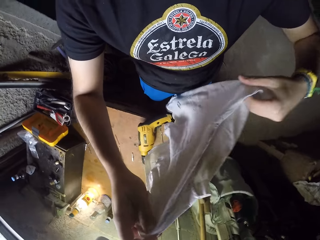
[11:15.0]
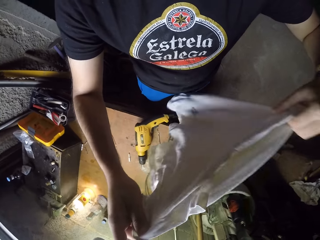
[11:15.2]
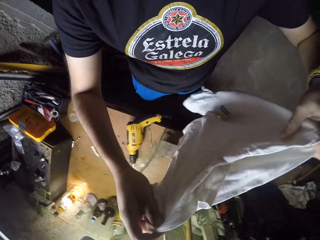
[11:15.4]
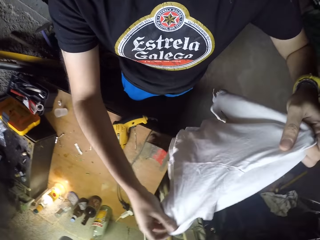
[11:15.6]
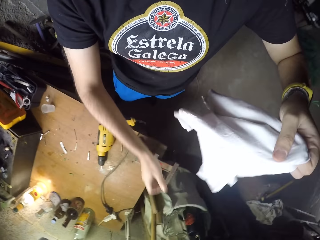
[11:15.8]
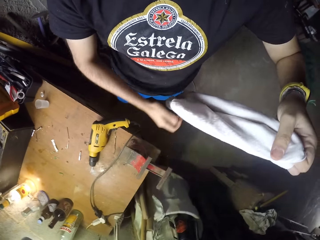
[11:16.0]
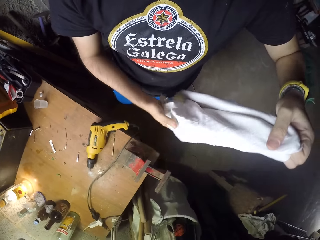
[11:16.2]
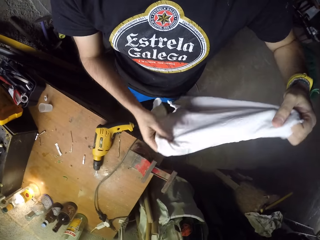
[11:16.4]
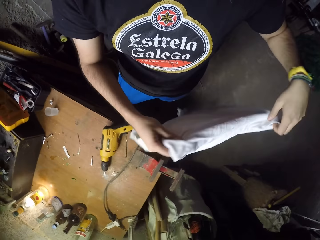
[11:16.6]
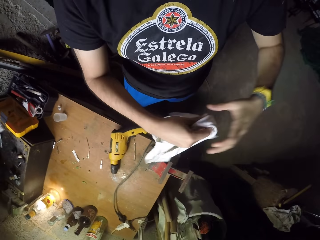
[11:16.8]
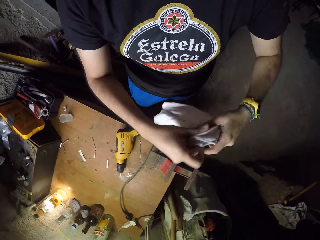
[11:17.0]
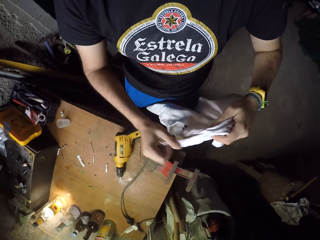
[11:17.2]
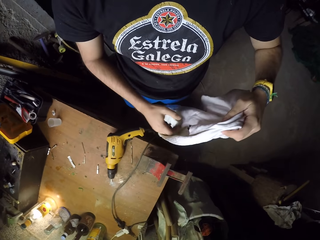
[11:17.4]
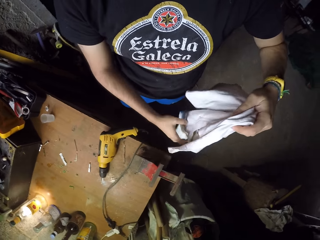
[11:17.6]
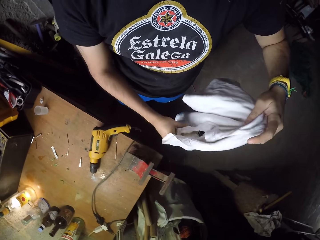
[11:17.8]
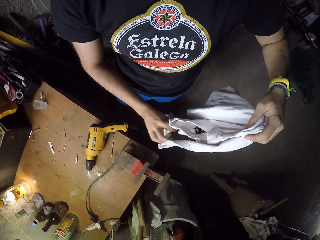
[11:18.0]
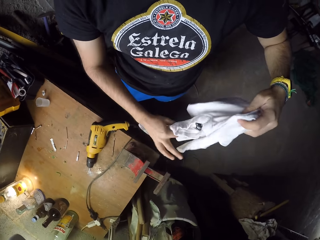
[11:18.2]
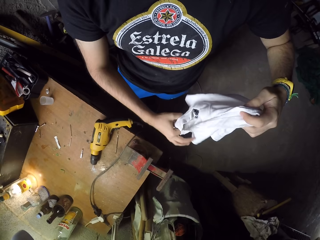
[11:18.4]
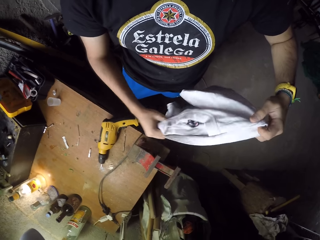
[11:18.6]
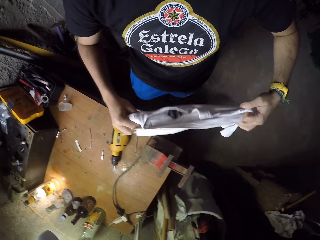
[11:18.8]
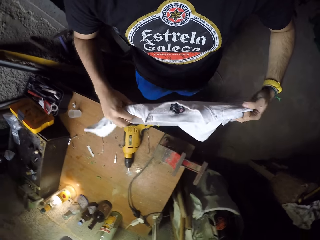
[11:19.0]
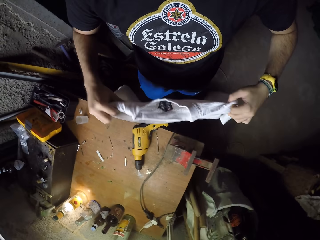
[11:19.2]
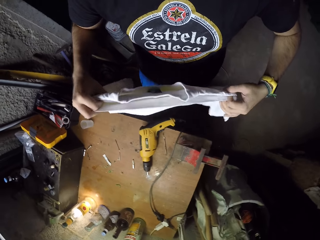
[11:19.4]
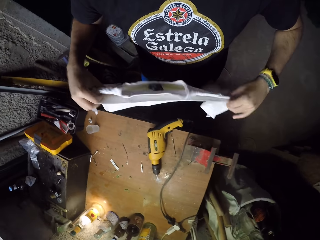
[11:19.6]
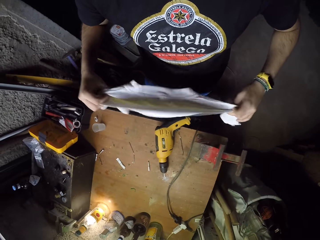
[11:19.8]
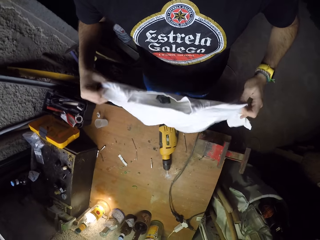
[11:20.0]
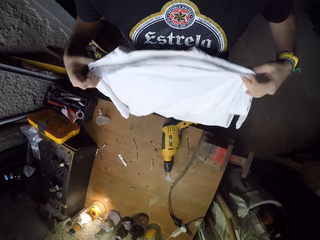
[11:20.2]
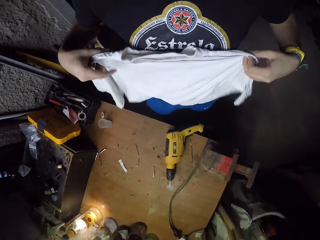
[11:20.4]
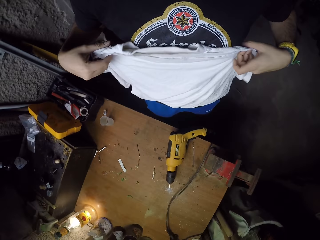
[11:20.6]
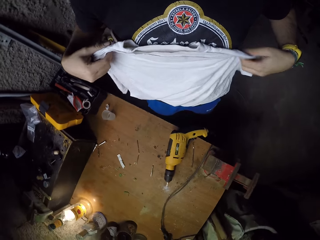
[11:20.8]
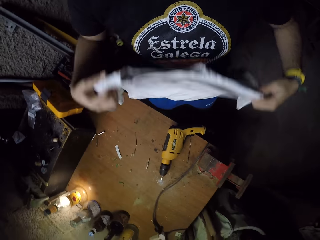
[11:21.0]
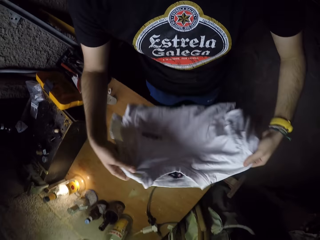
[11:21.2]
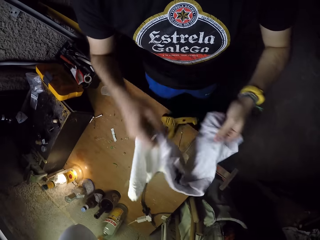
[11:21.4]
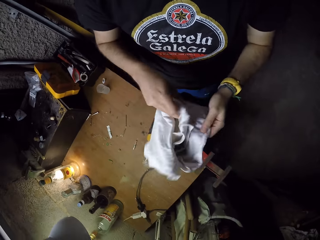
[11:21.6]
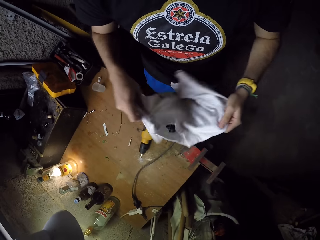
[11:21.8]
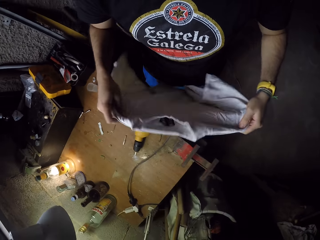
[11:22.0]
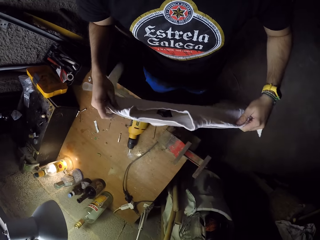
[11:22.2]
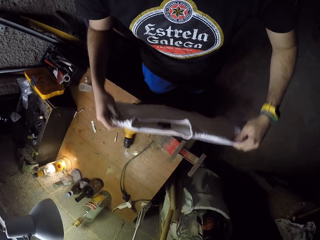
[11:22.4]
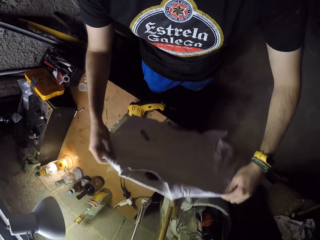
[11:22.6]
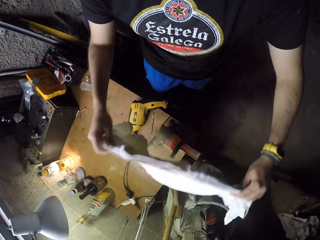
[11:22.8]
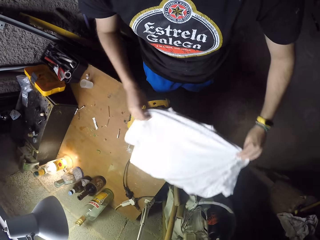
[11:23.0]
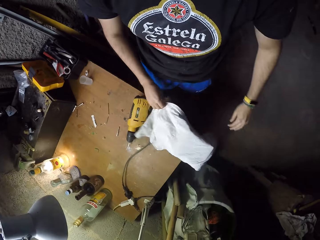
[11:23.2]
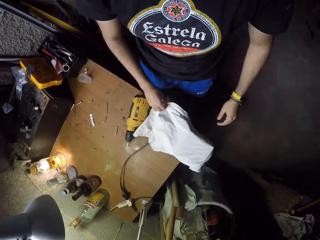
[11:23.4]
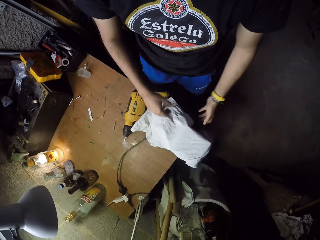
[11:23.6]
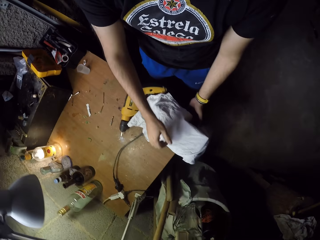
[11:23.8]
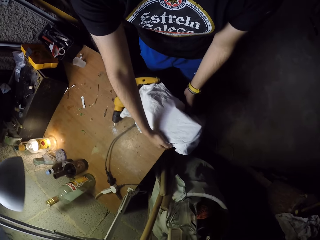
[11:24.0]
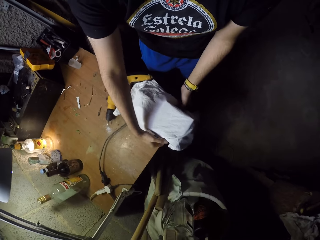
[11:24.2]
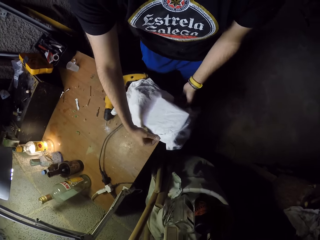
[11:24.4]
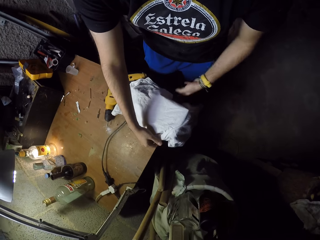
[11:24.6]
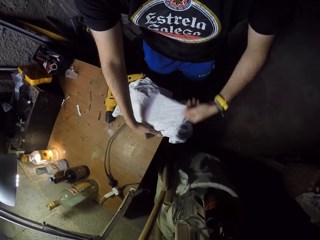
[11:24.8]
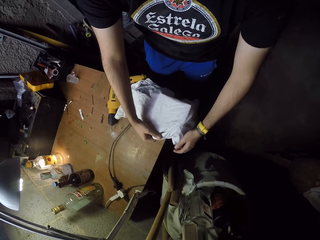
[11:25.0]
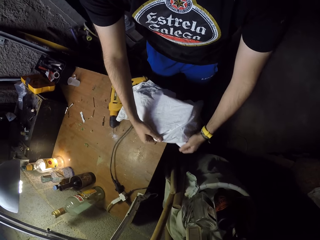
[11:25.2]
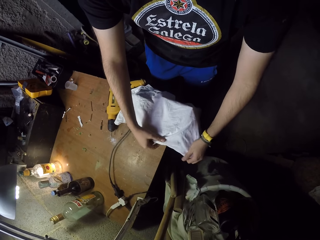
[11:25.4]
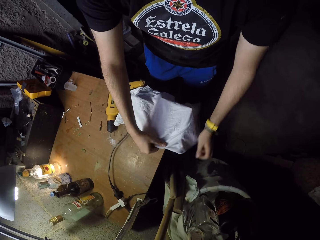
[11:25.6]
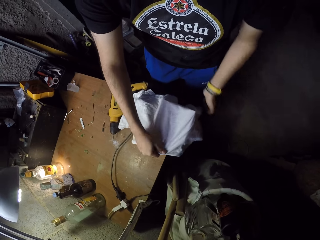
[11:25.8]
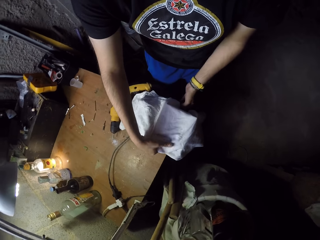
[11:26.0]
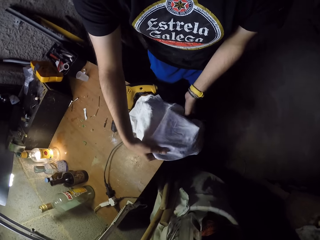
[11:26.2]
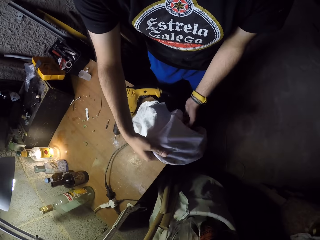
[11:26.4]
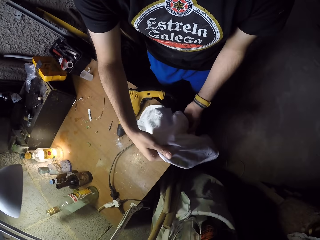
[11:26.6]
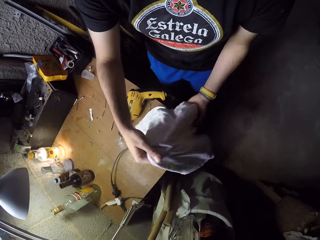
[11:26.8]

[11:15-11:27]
The camera wearer places the white cloth over the bench vice with both hands.

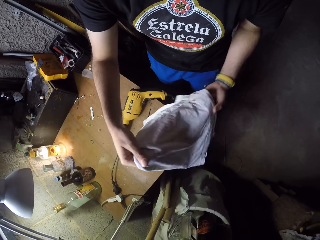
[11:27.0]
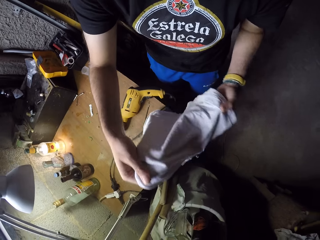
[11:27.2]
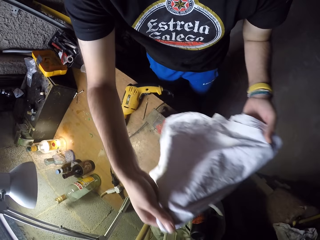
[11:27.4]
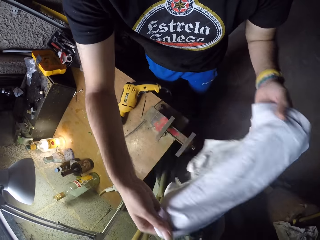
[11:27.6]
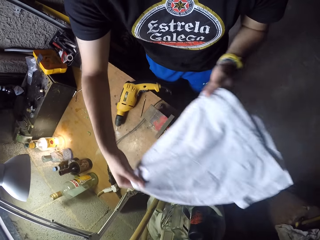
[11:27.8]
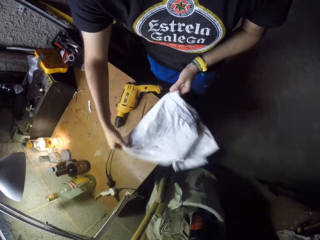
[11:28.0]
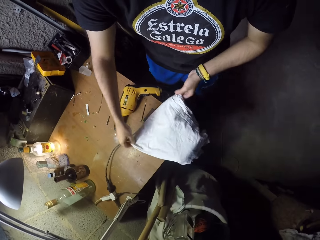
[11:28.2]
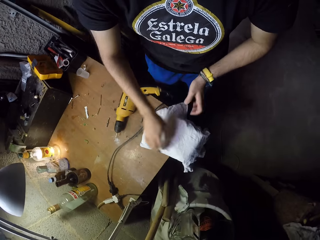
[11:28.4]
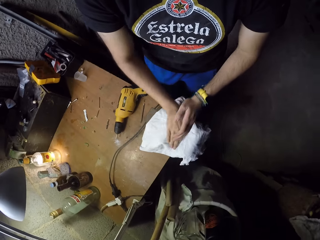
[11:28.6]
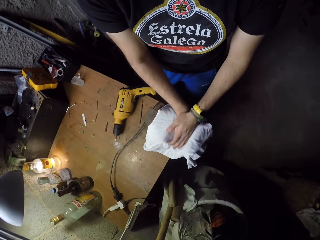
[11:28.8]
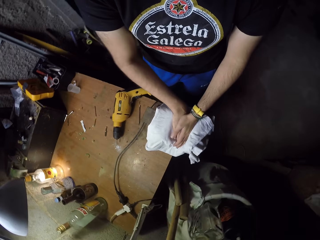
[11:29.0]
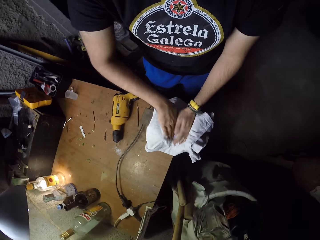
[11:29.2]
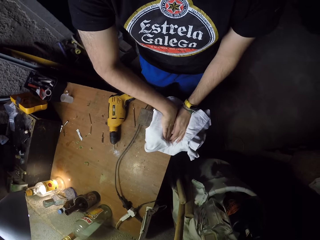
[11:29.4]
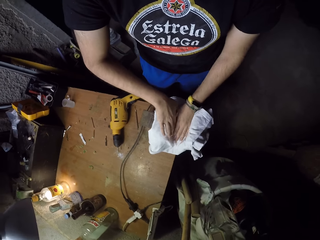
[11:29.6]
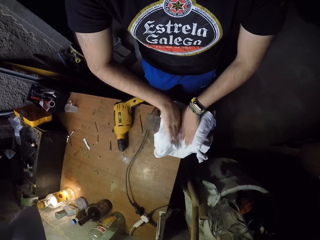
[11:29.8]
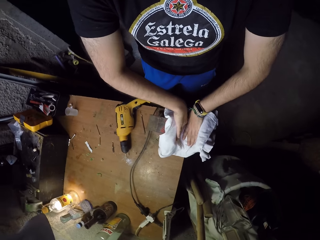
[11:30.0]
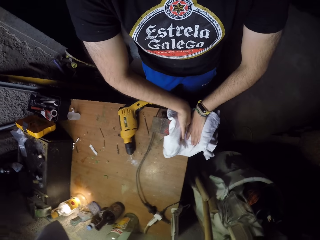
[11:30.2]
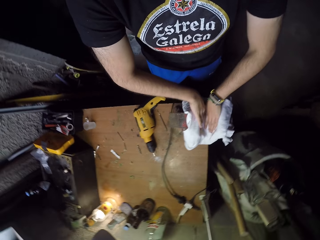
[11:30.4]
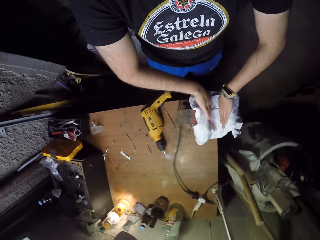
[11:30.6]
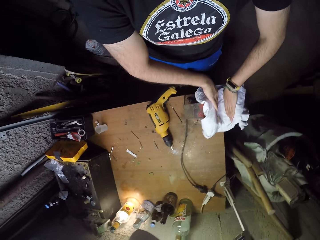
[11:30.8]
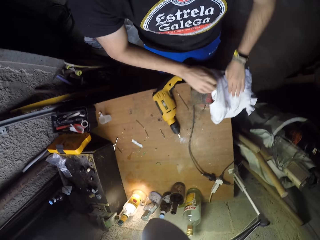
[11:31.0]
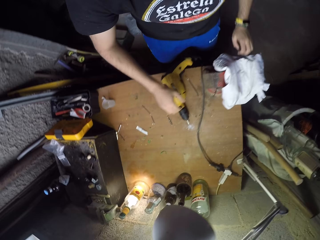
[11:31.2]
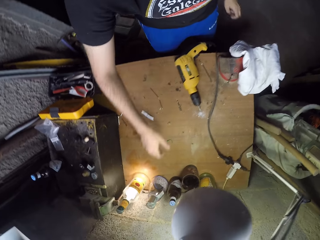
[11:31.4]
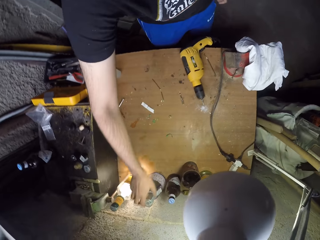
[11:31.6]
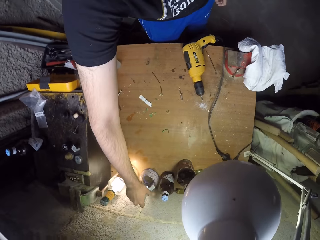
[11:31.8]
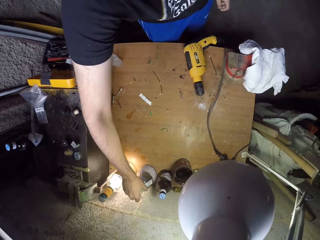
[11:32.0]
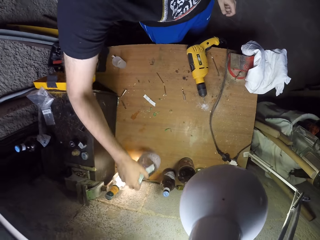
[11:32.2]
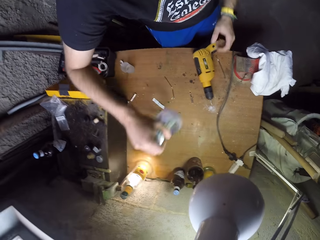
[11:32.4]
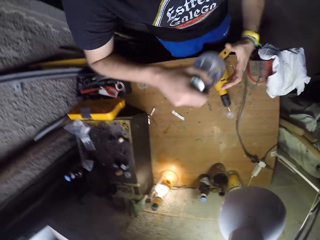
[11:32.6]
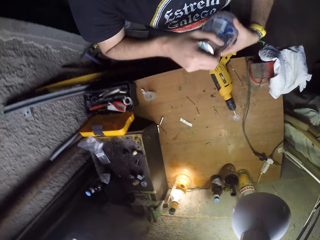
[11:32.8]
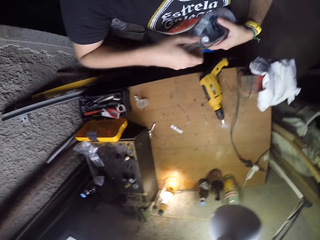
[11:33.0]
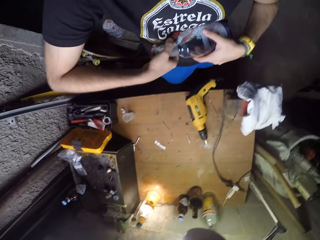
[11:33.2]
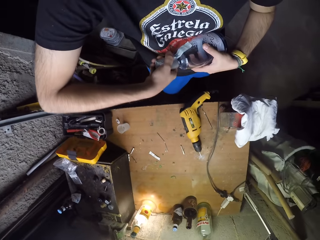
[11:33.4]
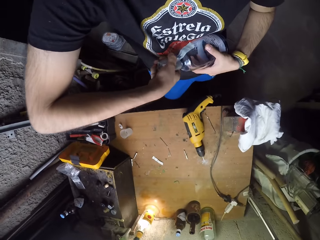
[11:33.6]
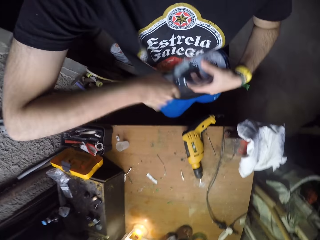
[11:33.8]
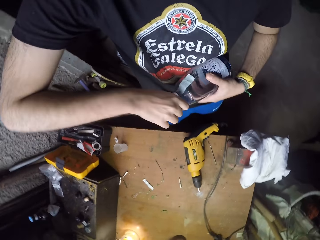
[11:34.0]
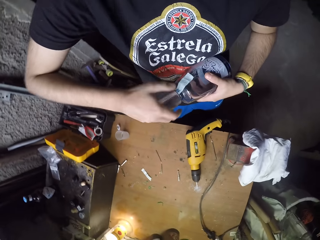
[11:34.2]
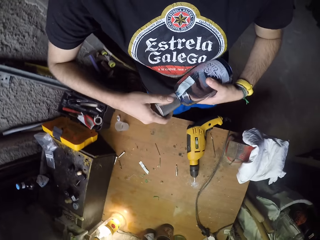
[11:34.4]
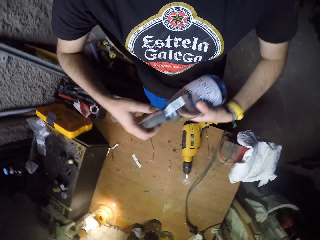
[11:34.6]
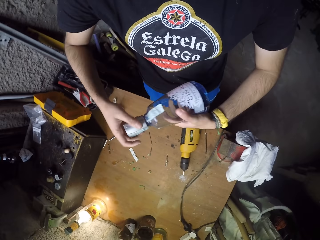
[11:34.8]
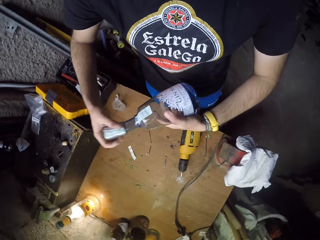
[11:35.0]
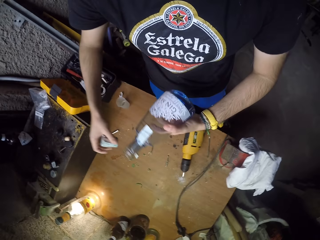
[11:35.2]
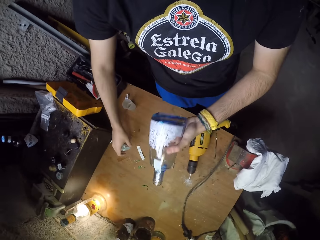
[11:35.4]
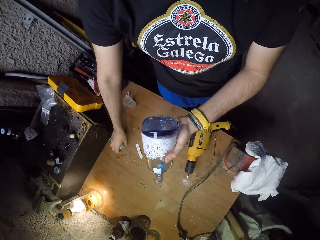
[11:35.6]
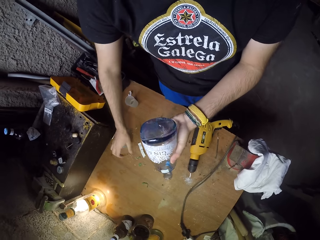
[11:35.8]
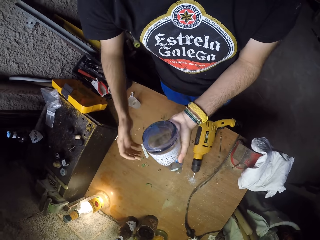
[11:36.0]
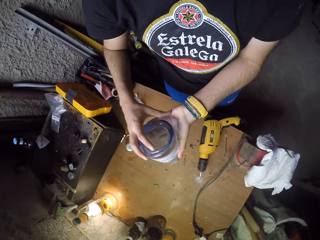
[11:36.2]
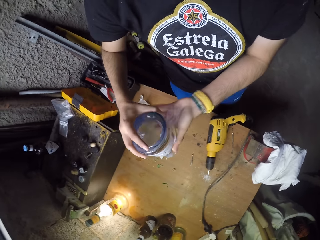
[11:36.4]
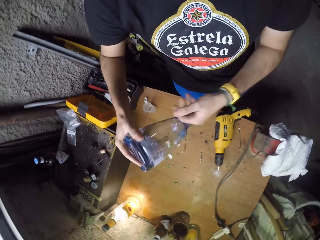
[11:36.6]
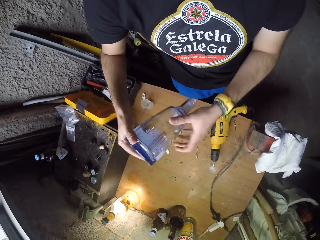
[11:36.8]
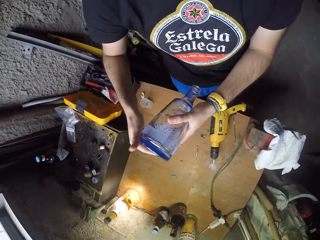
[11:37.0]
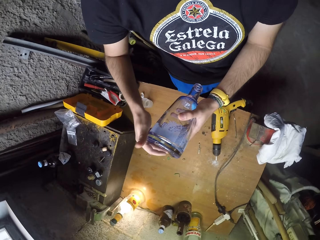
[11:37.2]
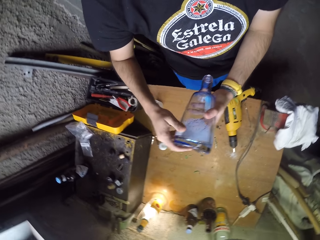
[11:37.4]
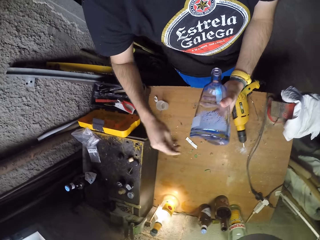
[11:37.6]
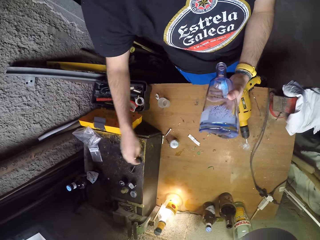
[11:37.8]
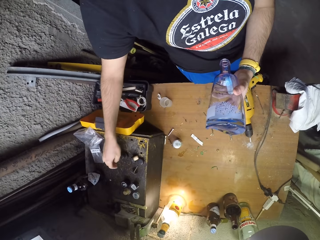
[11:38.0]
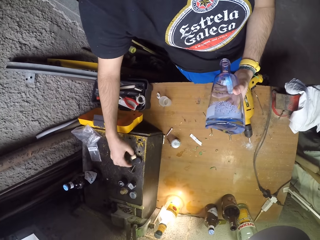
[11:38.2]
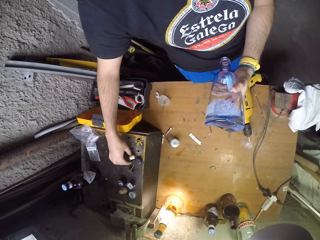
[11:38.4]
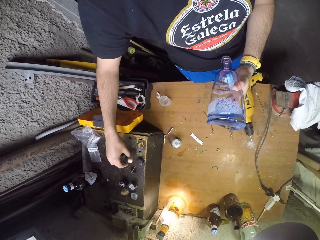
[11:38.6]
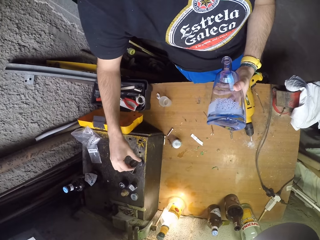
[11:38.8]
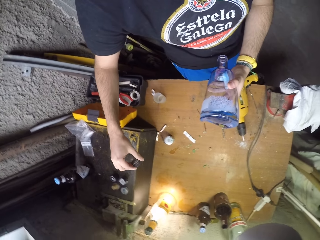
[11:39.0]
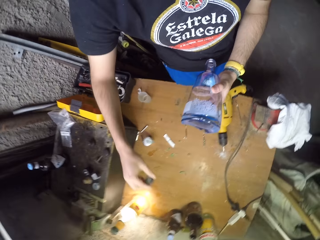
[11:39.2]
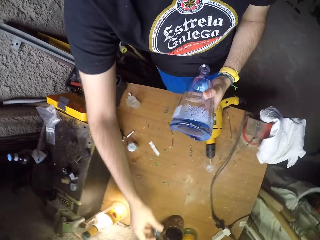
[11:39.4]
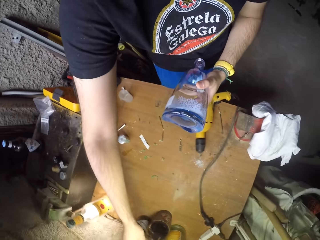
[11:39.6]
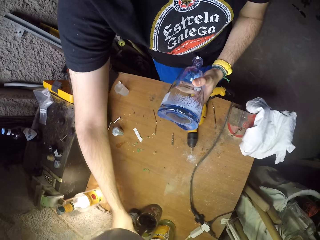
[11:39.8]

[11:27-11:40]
The camera wearer fixes the white cloth properly over the bench vice with both hands. He picks up a bottle from the table with his right hand. He holds the bottle in his left hand. He opens the lid of the bottle with his right hand. He drops the lid on the table with his right hand. He turns the bottle with both hands. He inspects the bottle. He picks up a cover with his right hand.
